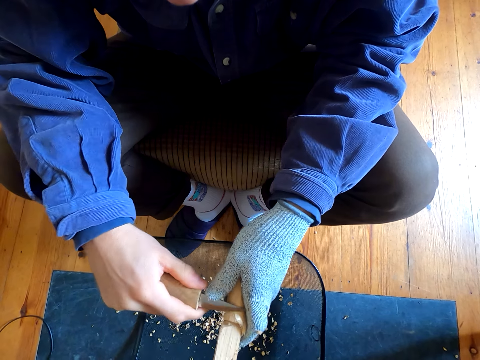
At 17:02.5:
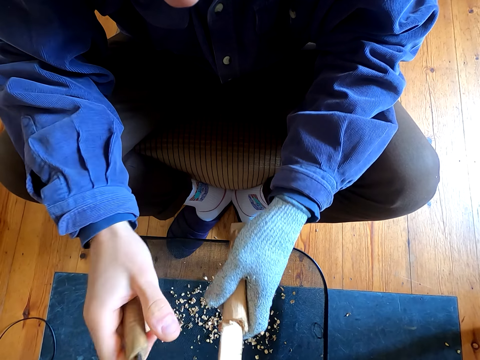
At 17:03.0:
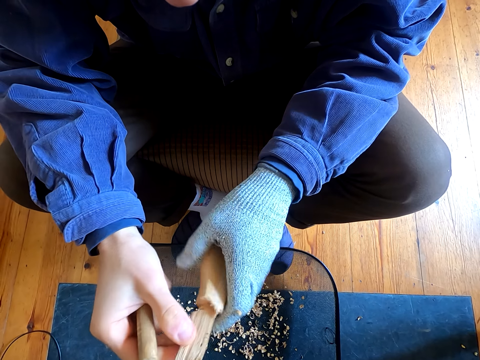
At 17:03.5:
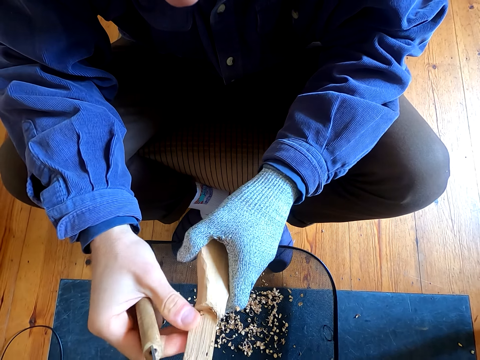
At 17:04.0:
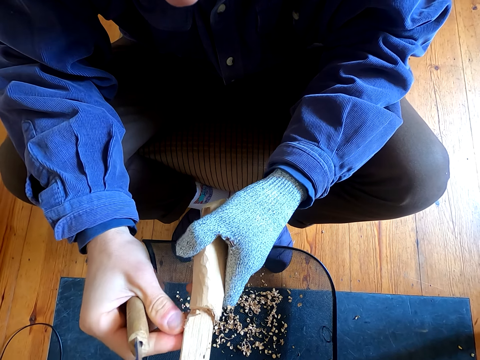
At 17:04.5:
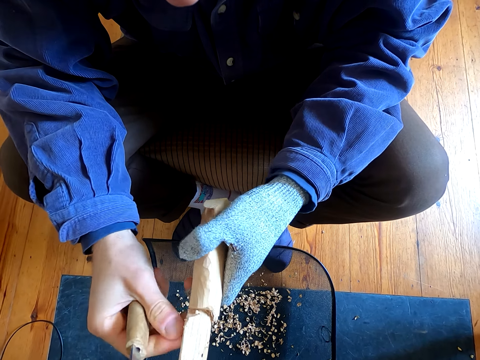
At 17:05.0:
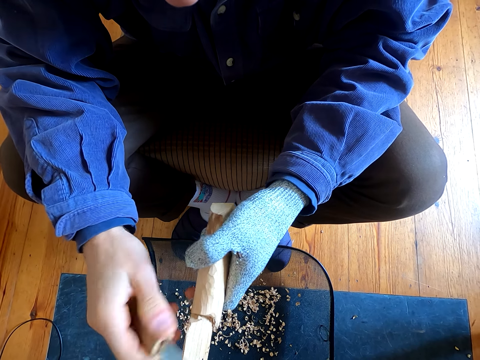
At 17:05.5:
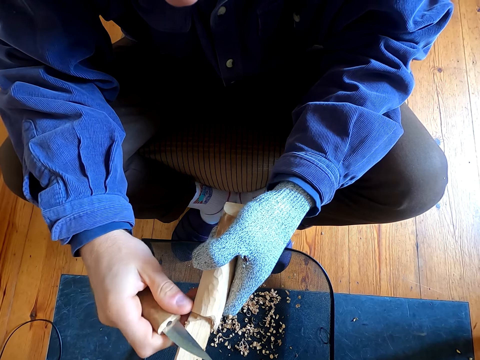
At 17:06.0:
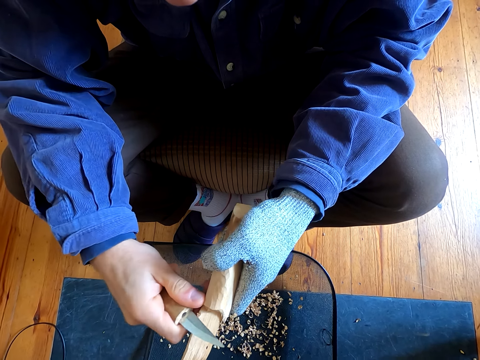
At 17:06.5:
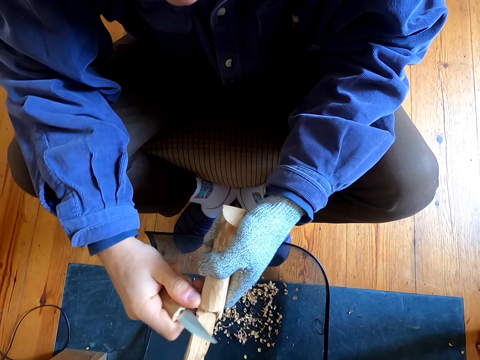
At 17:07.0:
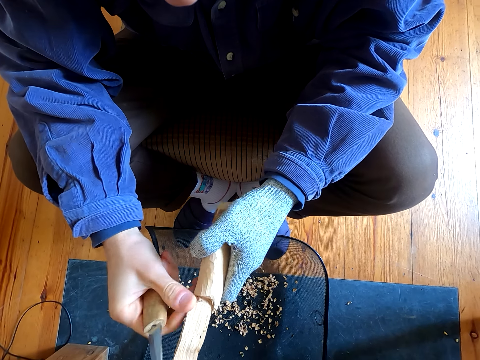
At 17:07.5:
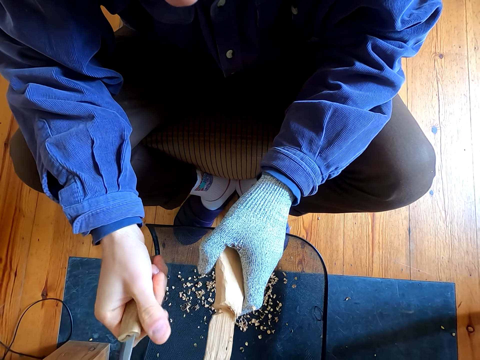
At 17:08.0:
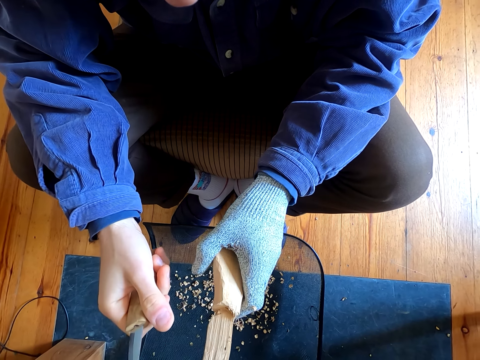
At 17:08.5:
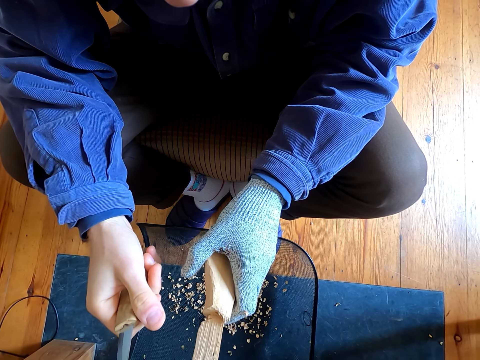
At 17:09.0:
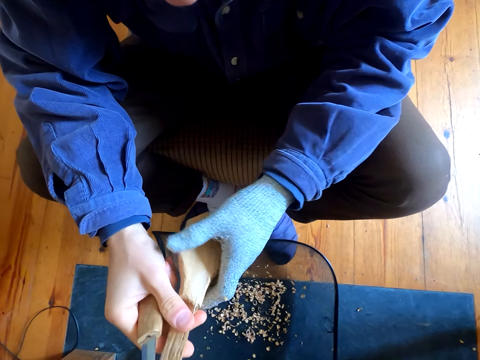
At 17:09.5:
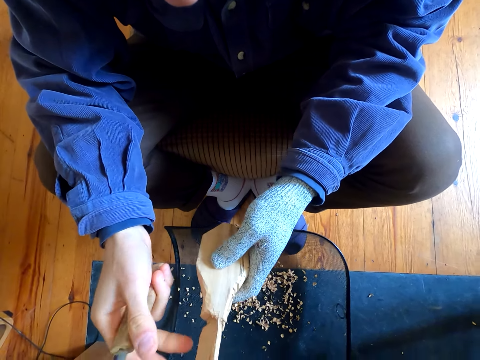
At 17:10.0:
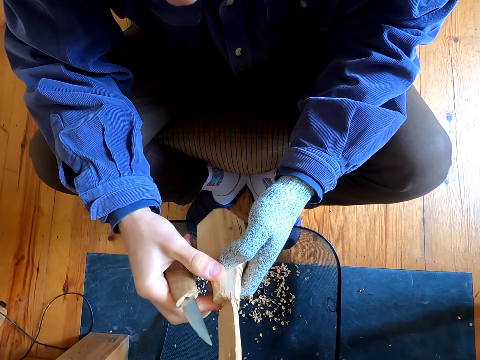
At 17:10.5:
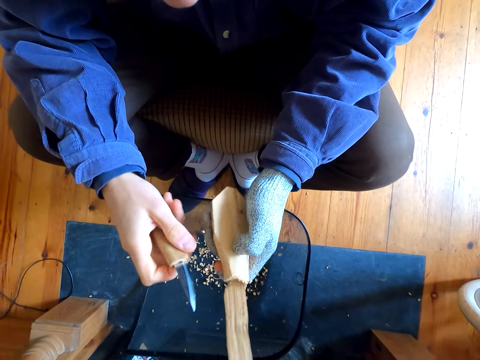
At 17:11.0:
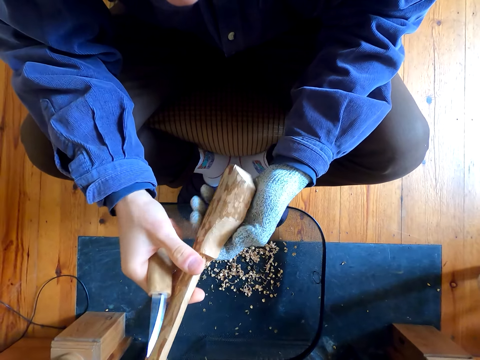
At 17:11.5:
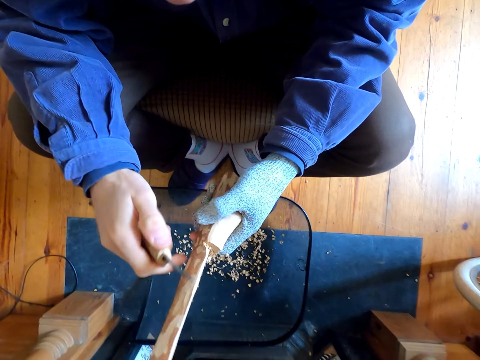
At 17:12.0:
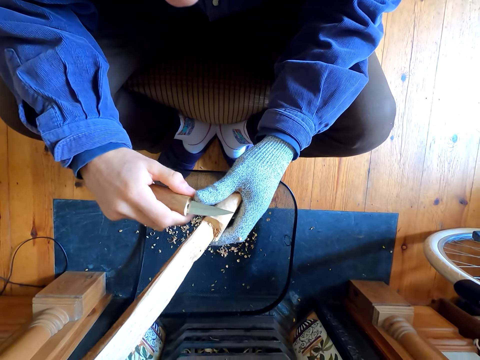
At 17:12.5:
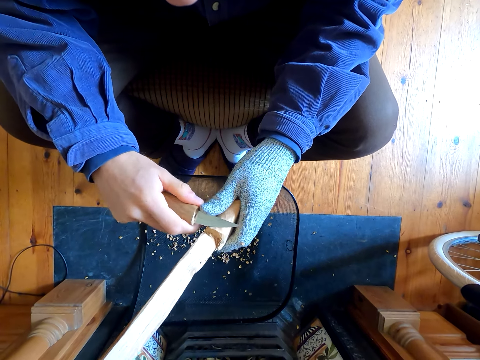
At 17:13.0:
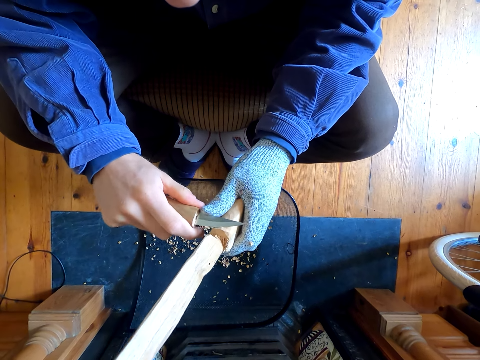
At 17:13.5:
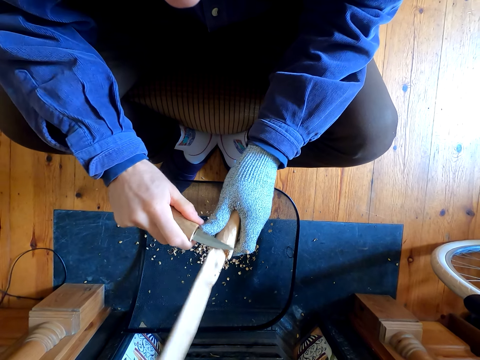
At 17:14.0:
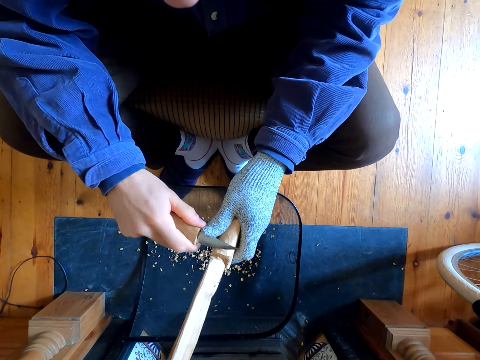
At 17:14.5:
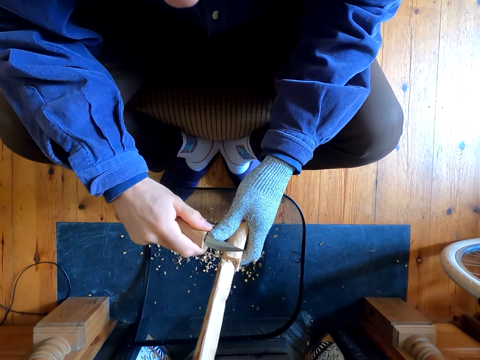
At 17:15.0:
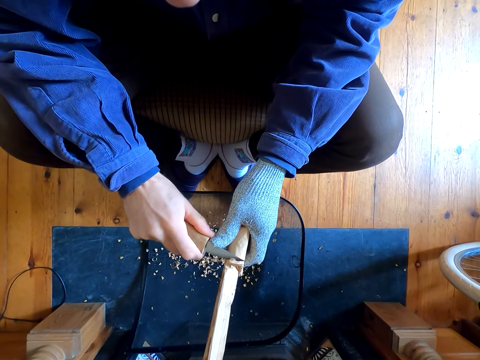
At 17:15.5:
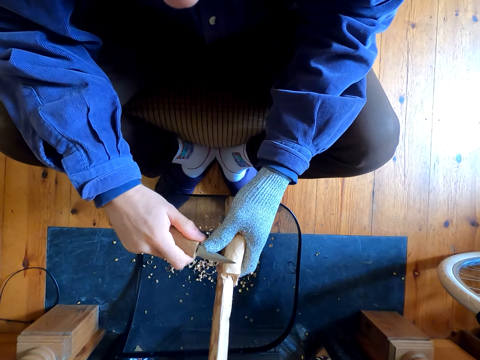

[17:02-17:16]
The camera wearer touches the wooden spoon. They remove the outer layer of the wooden spoon. They stare at the wooden spoon. They remove the outer layer of the wooden spoon.

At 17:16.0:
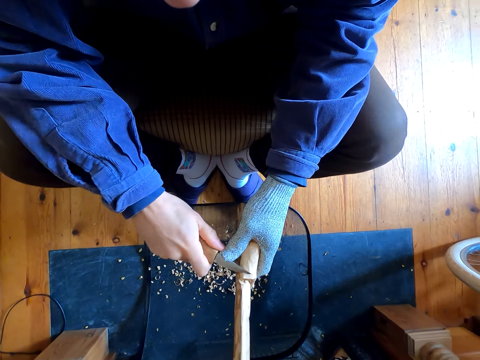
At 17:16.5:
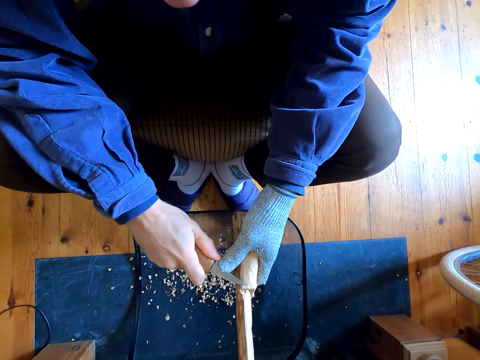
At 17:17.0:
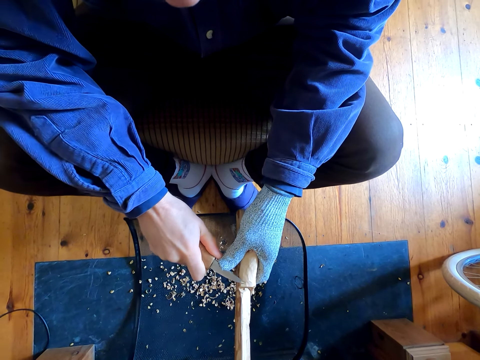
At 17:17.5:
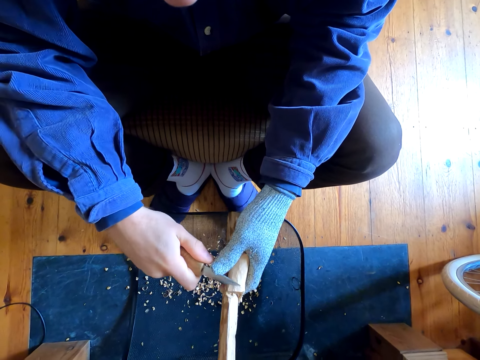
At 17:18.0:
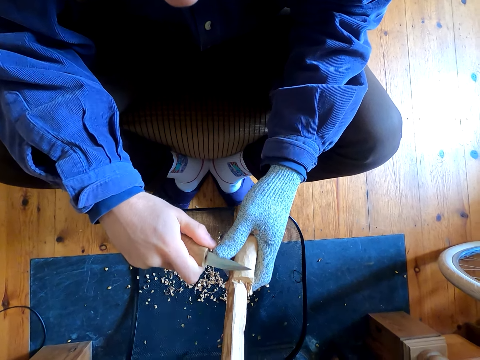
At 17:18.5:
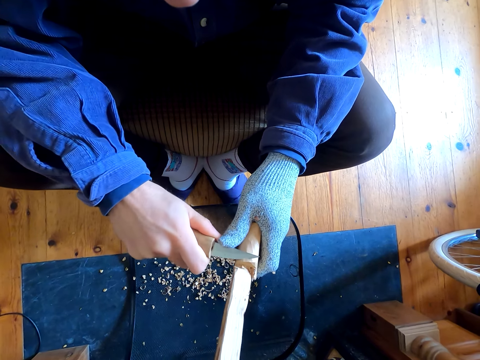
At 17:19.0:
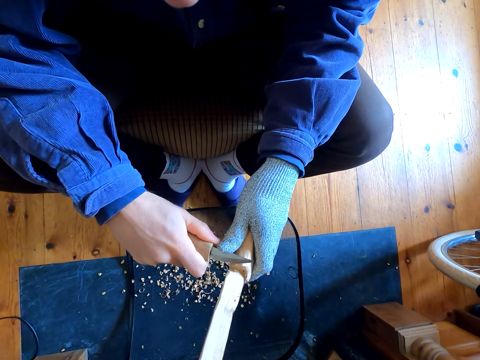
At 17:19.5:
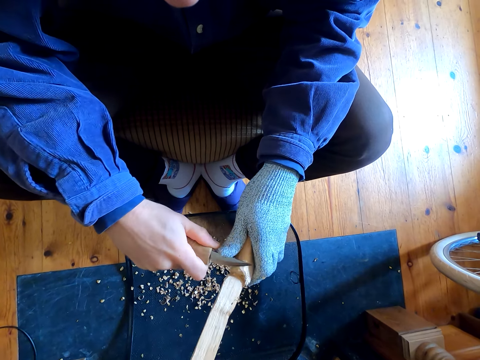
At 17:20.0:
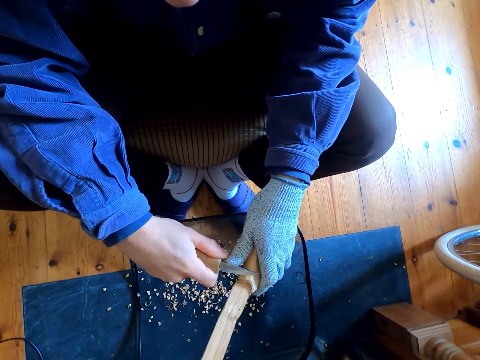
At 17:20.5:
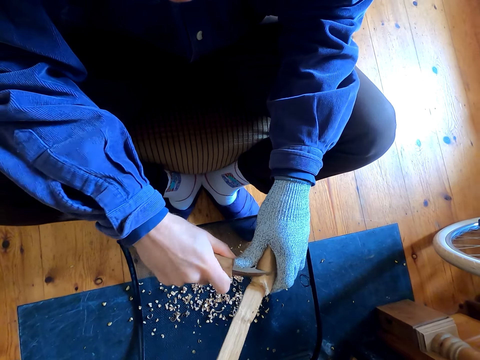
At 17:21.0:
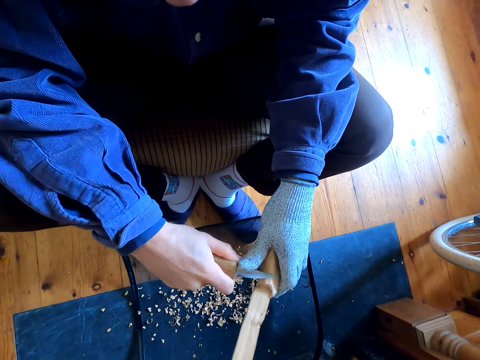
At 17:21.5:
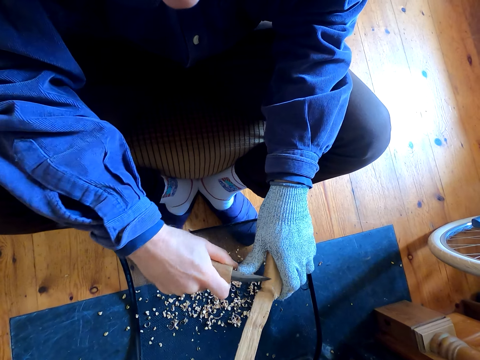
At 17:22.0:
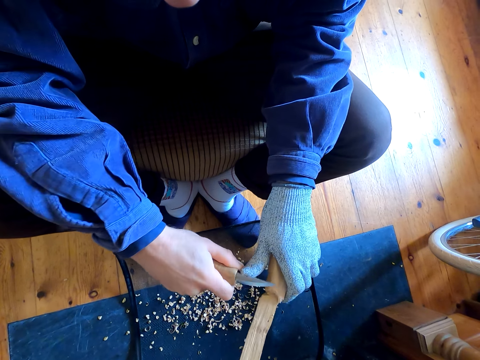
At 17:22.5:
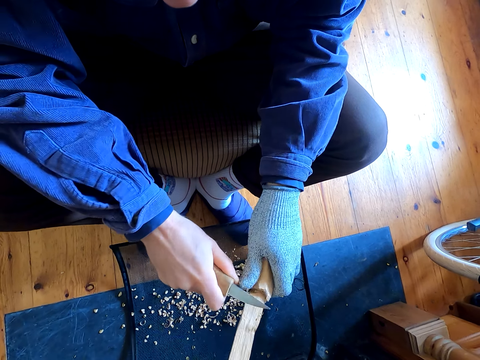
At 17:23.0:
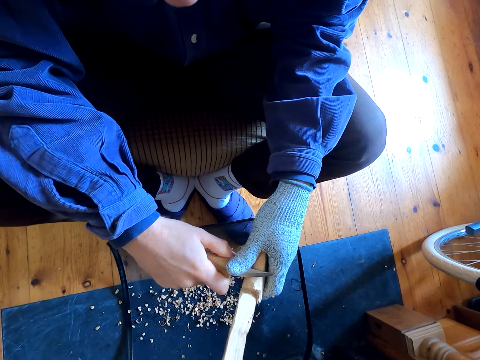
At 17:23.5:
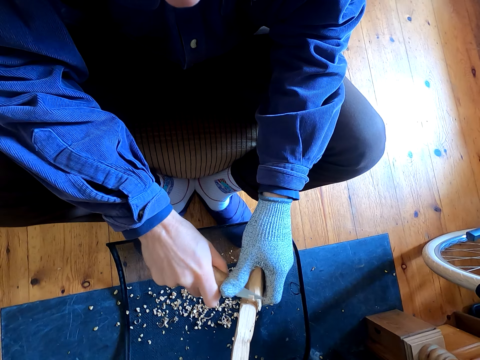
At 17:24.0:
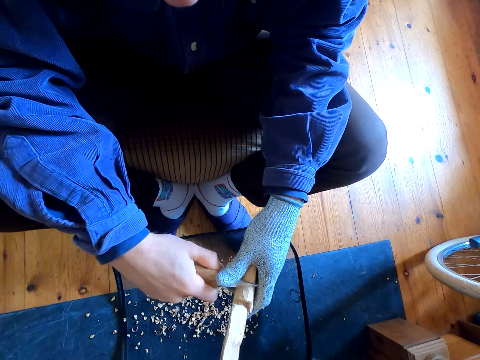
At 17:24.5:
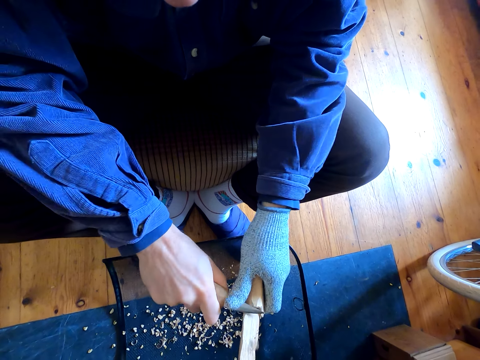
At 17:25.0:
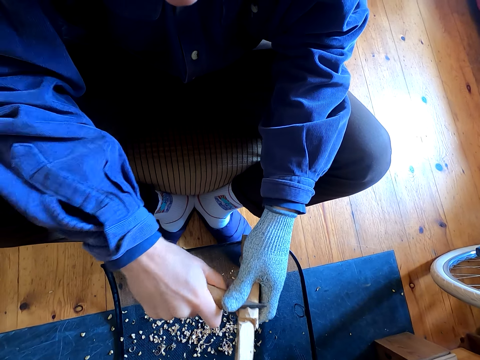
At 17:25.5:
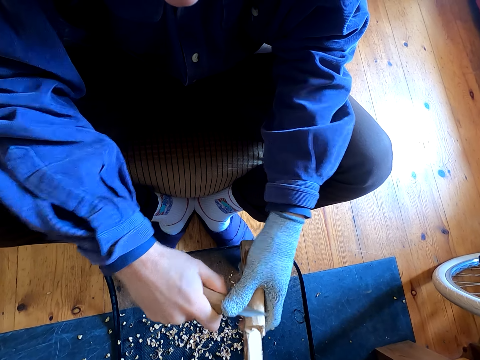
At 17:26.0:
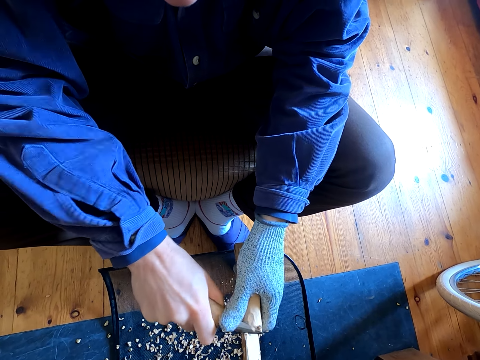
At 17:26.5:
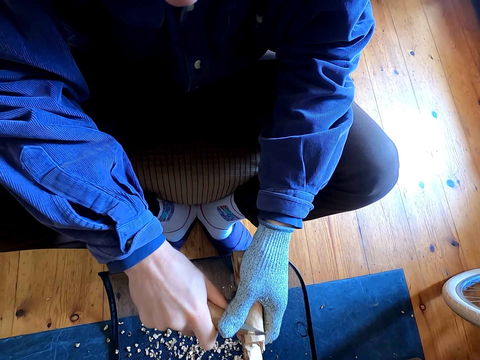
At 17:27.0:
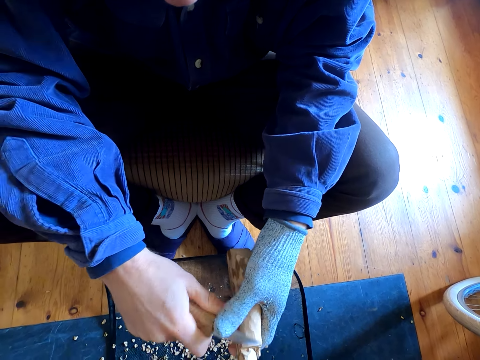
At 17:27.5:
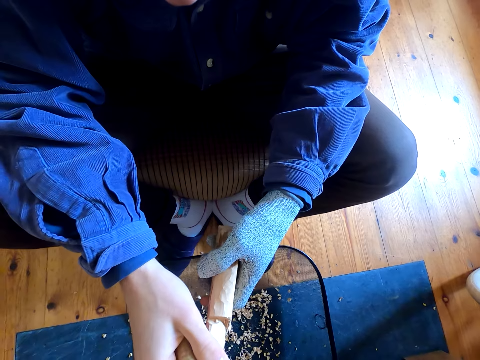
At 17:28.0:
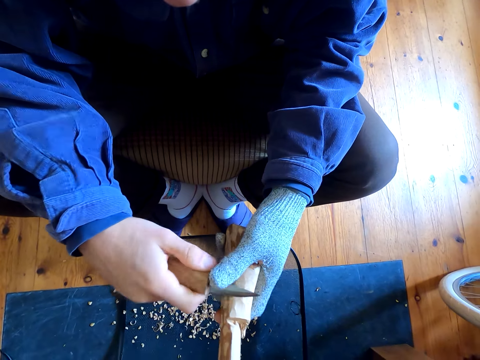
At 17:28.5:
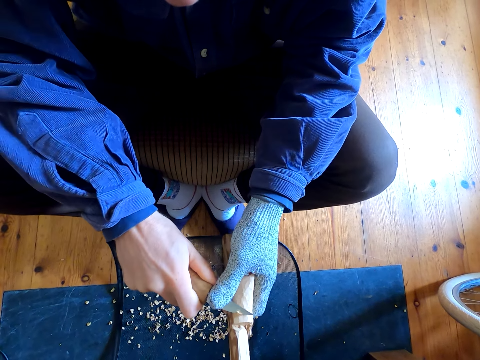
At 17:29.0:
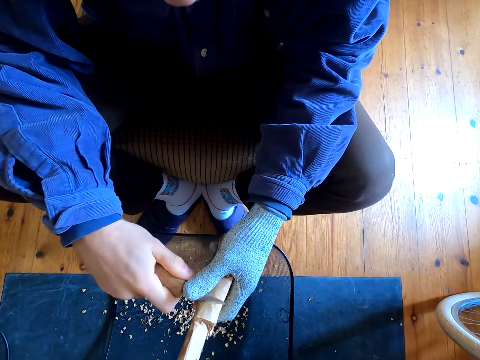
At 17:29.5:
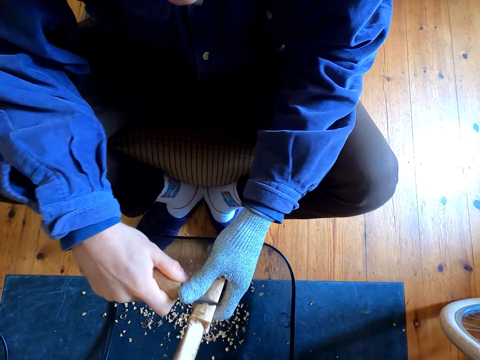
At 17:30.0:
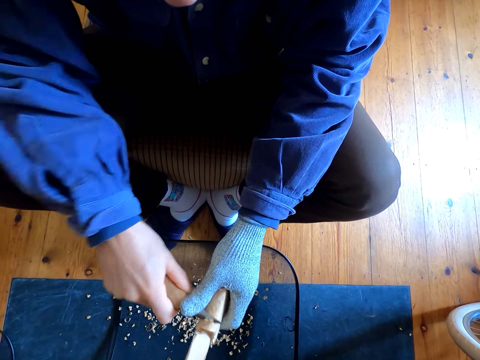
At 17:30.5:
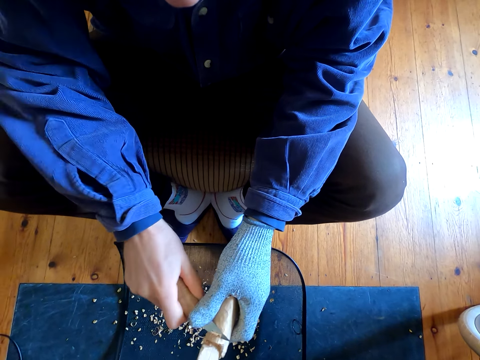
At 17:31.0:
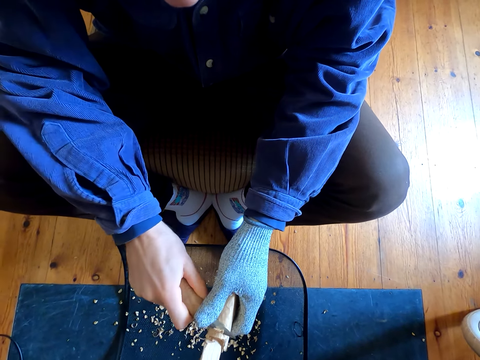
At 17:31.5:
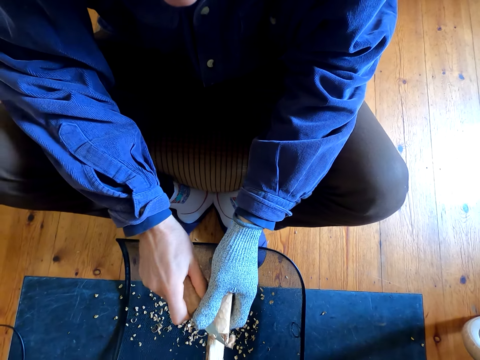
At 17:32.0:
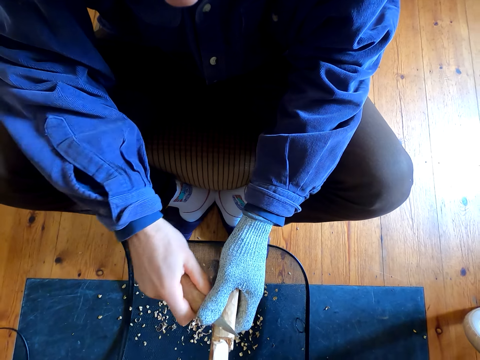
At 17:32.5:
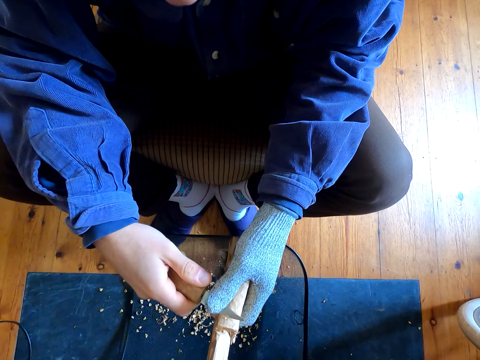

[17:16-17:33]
The camera wearer looks at the wood. They cut the wood.
